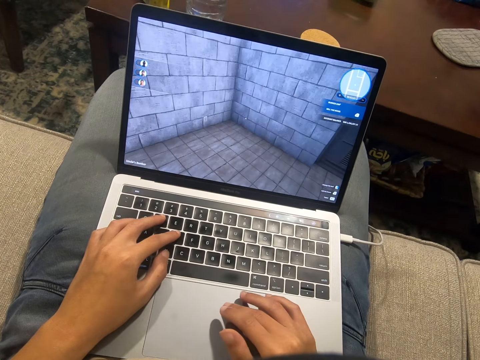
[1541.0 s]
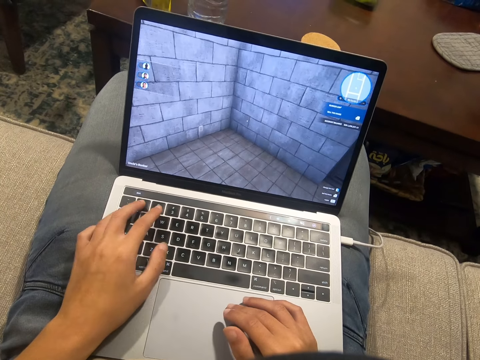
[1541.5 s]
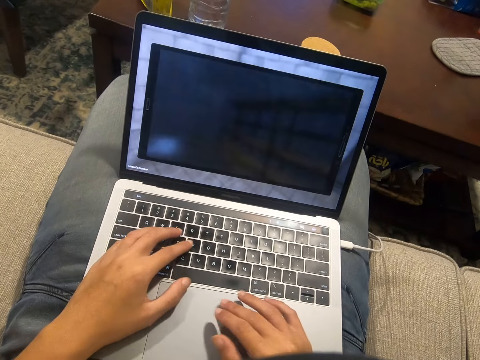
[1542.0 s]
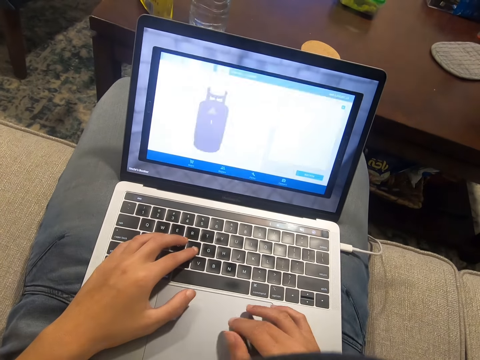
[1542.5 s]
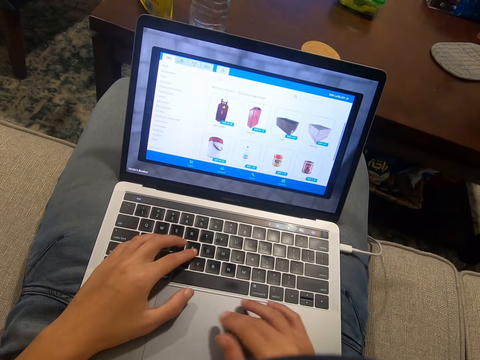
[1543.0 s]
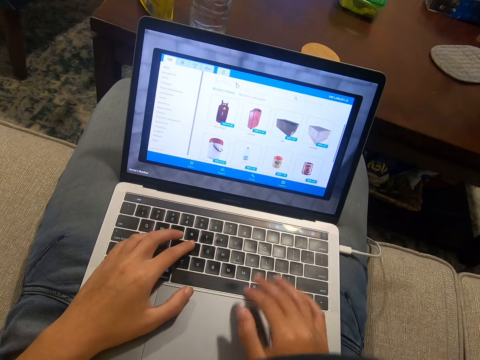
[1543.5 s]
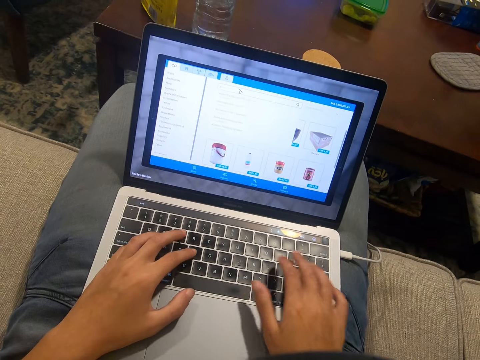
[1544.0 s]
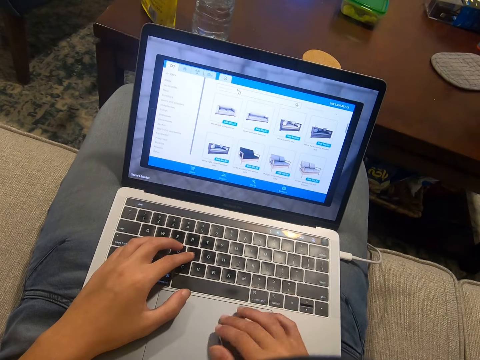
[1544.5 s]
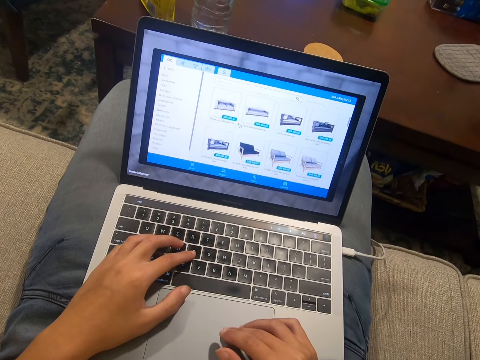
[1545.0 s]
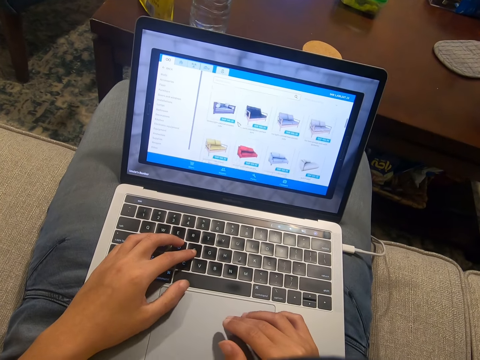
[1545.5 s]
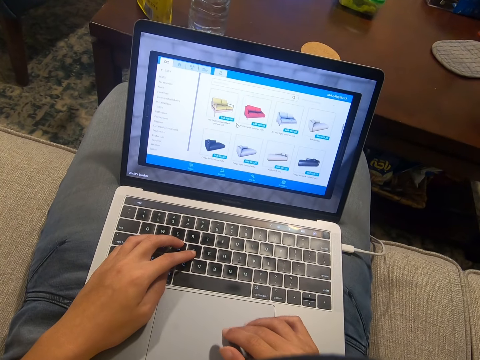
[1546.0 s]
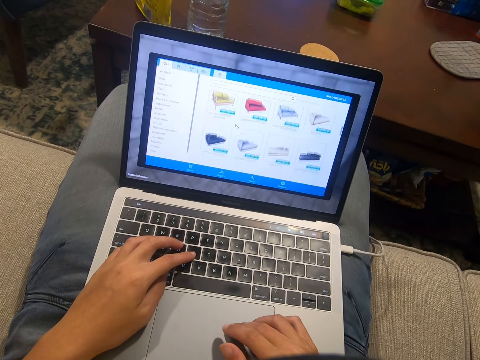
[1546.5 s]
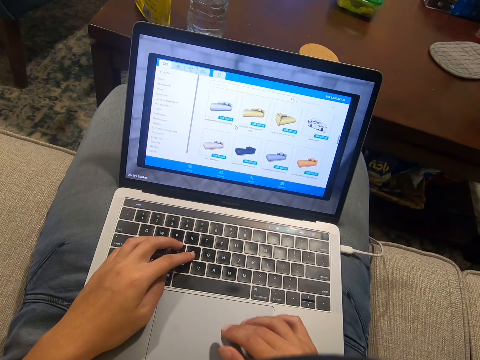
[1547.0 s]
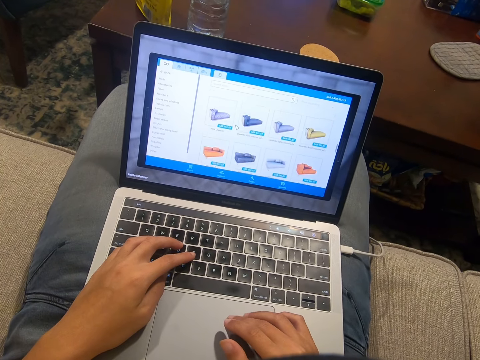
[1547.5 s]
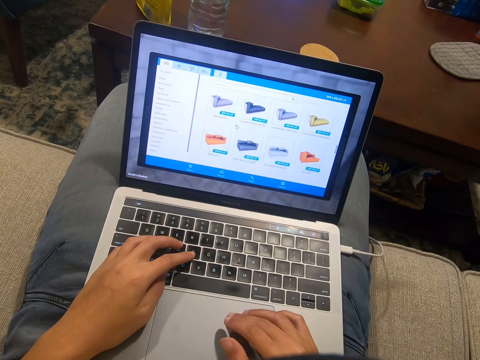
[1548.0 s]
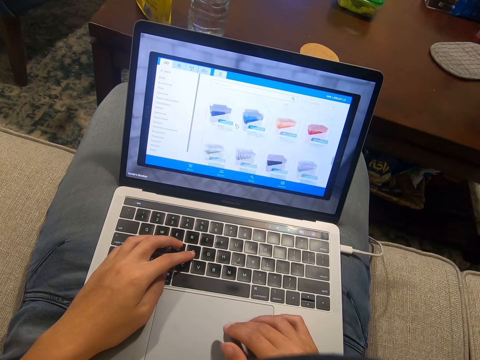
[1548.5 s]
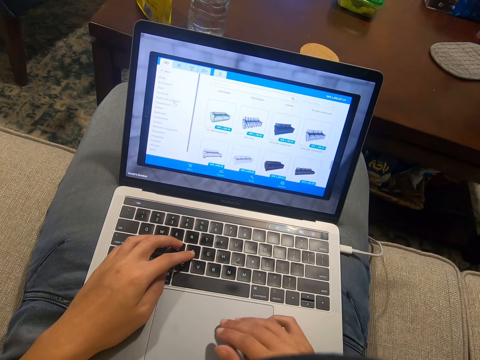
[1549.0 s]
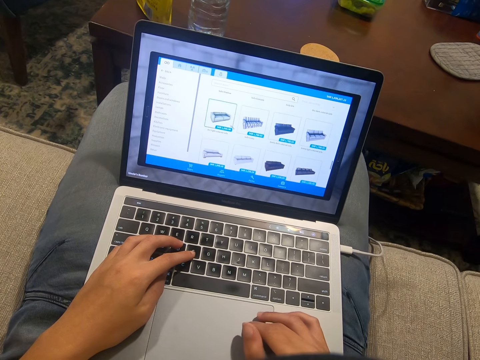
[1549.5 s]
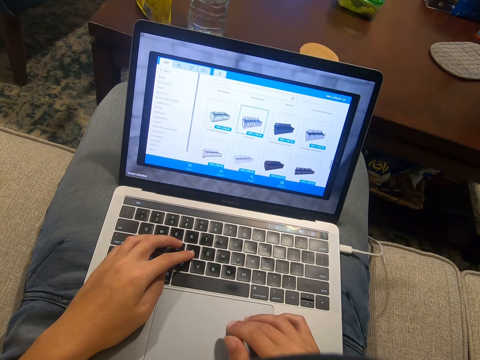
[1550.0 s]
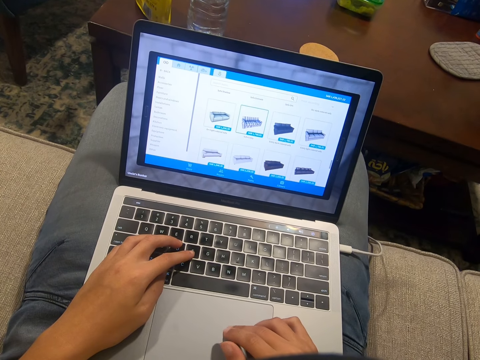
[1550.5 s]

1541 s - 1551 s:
The camera wearer types on the keyboard. They scroll on the laptop.

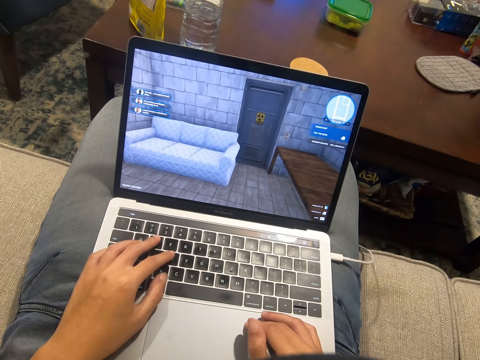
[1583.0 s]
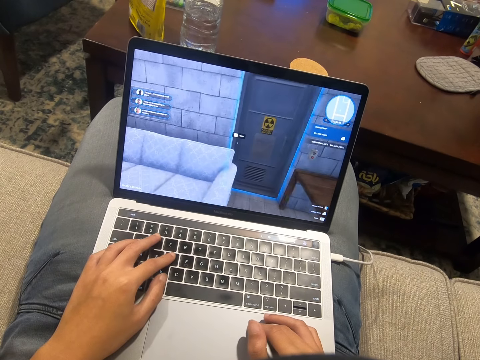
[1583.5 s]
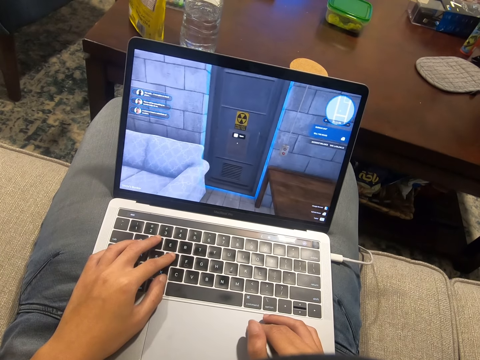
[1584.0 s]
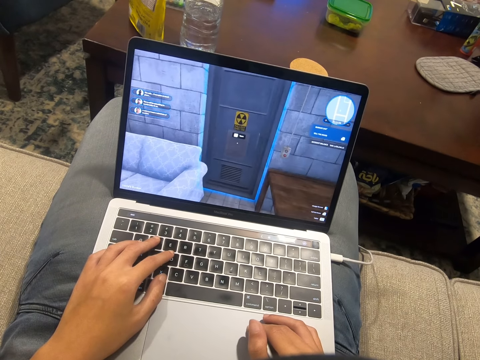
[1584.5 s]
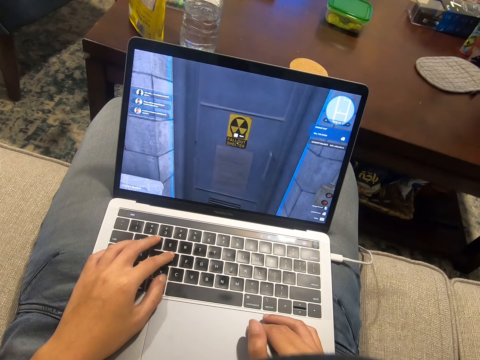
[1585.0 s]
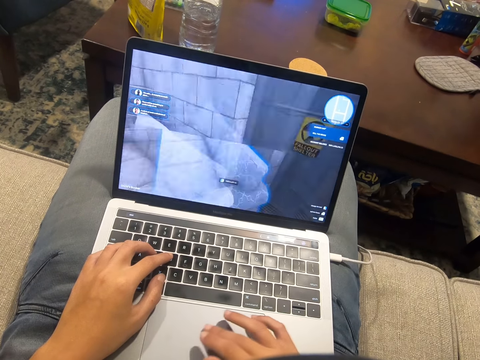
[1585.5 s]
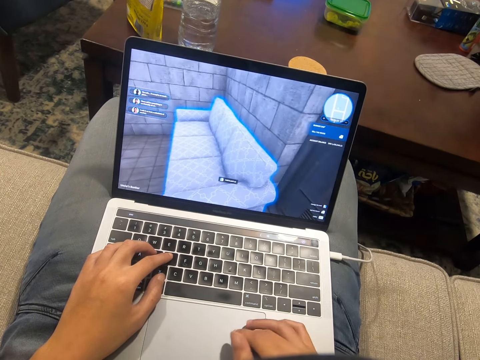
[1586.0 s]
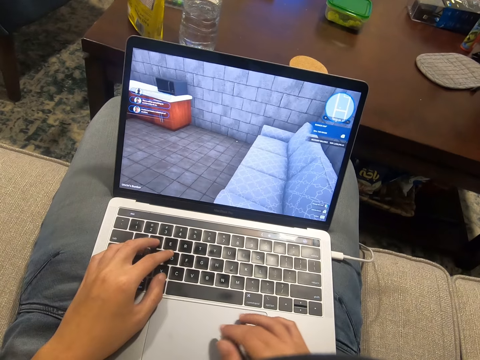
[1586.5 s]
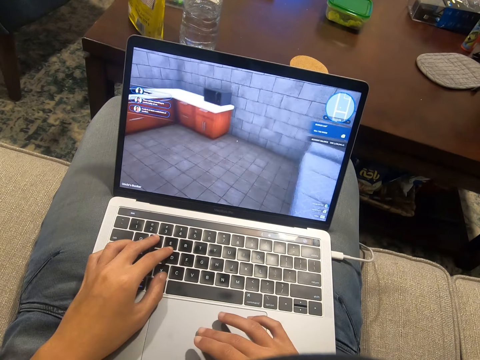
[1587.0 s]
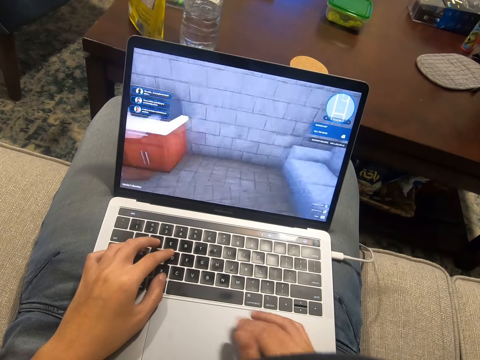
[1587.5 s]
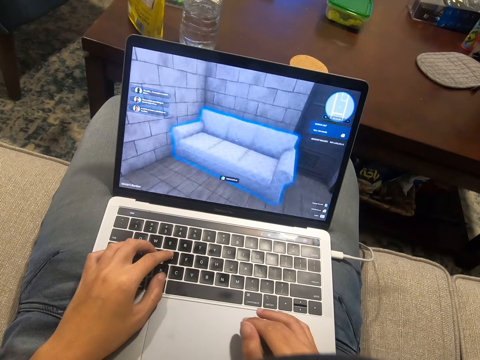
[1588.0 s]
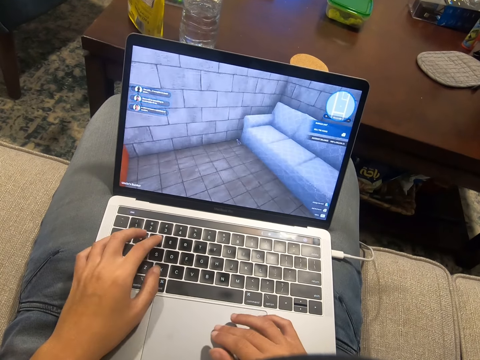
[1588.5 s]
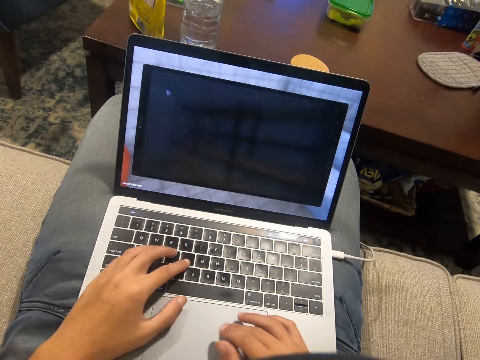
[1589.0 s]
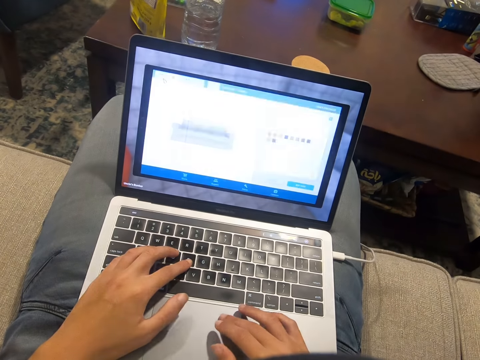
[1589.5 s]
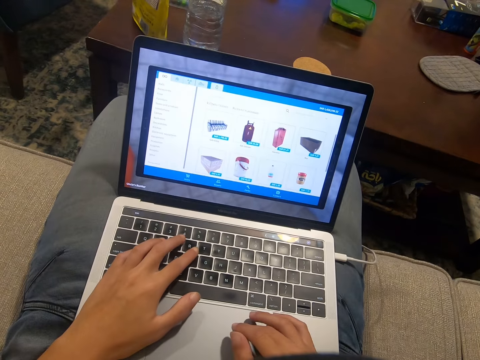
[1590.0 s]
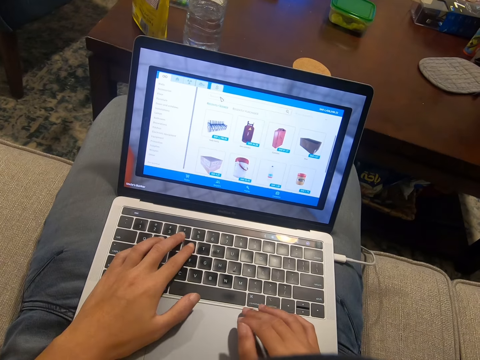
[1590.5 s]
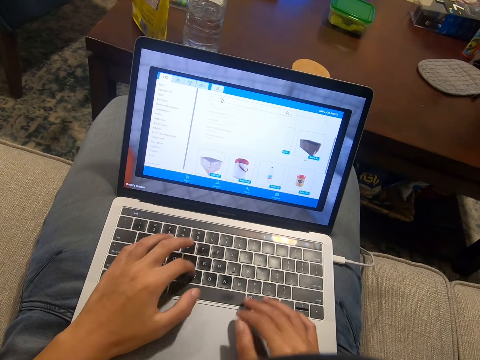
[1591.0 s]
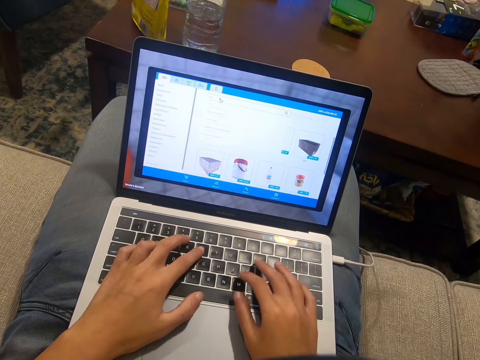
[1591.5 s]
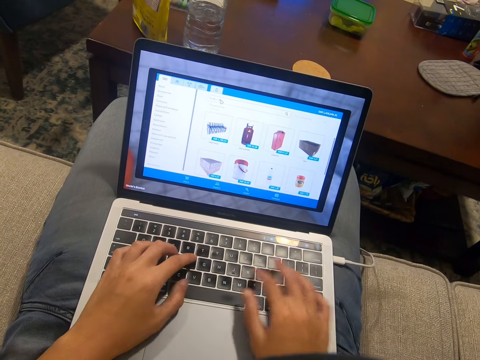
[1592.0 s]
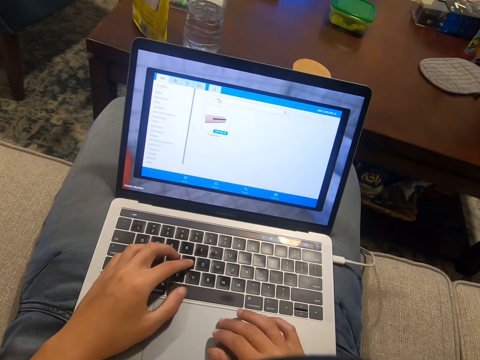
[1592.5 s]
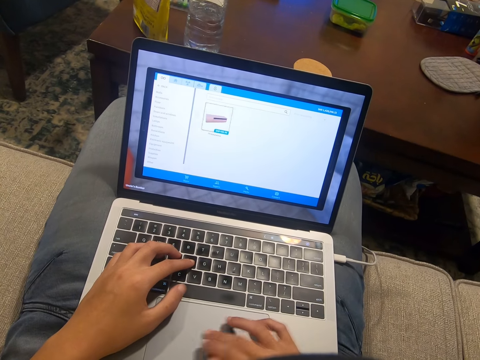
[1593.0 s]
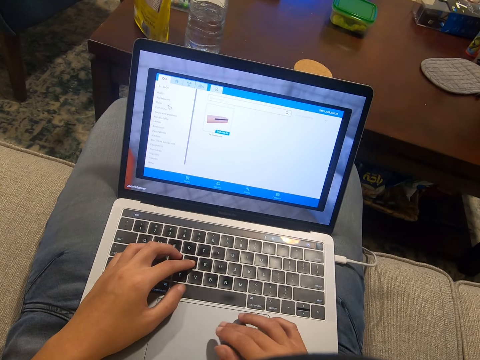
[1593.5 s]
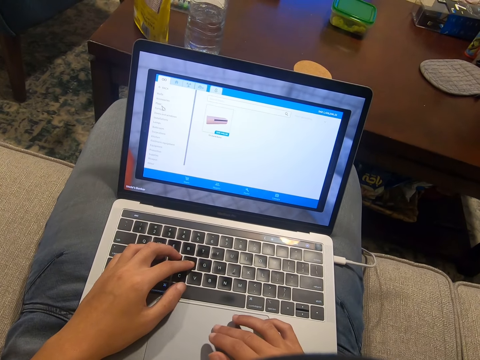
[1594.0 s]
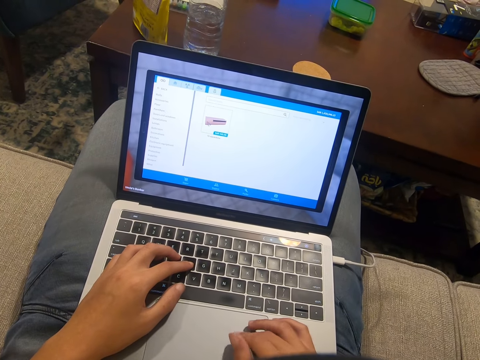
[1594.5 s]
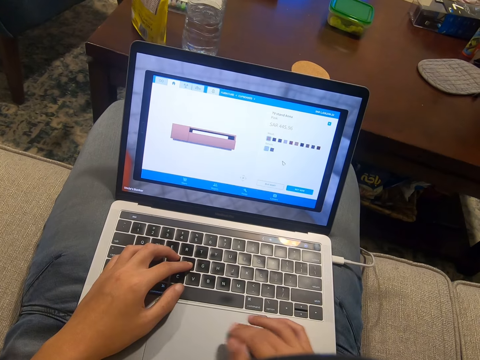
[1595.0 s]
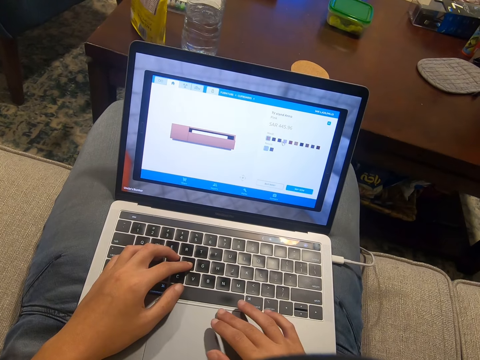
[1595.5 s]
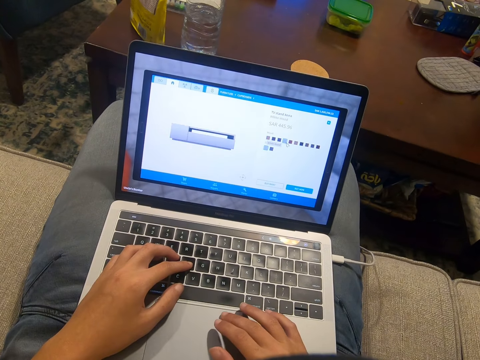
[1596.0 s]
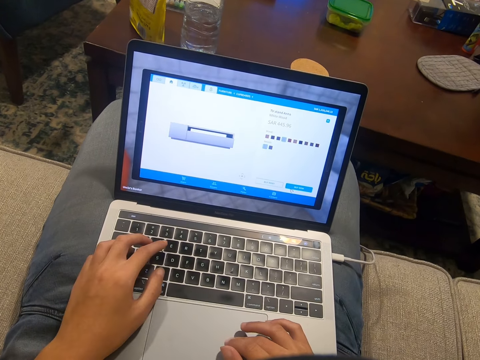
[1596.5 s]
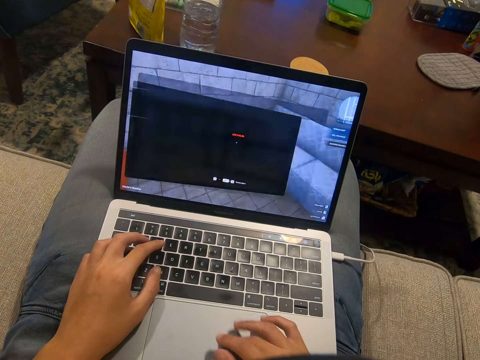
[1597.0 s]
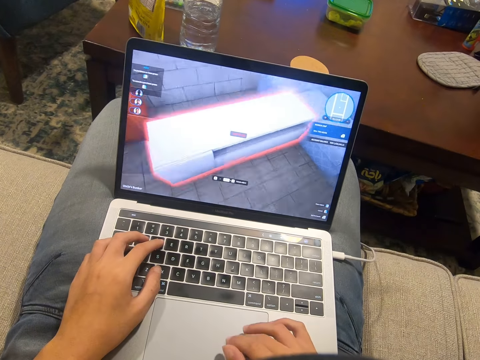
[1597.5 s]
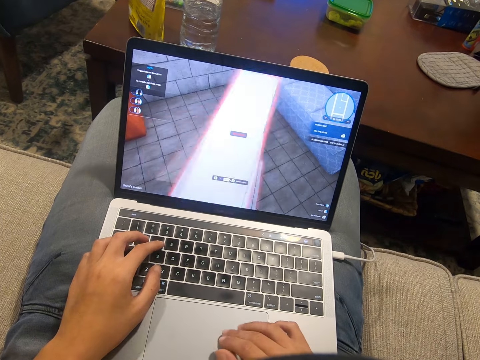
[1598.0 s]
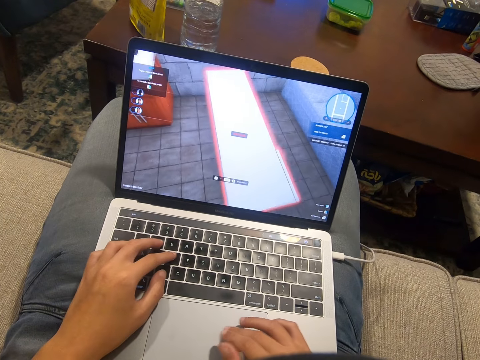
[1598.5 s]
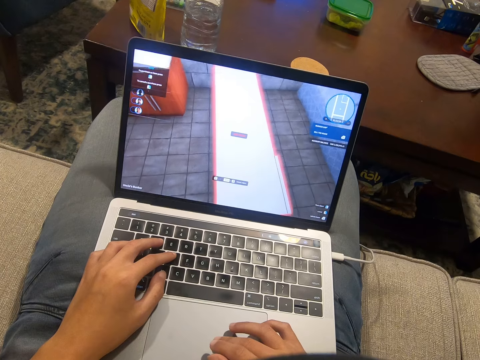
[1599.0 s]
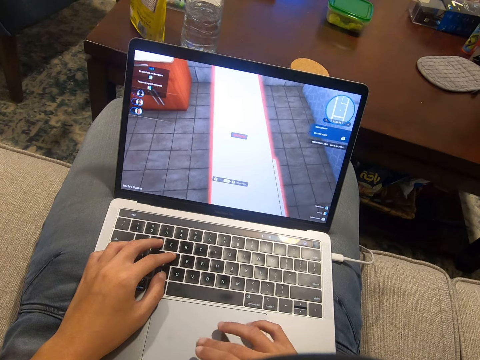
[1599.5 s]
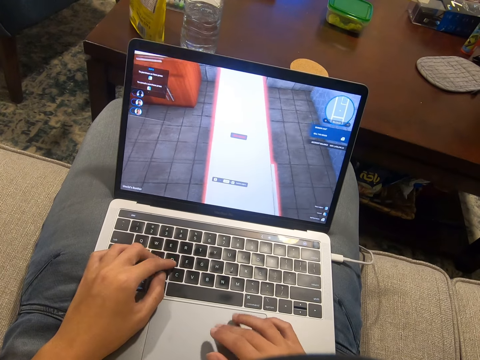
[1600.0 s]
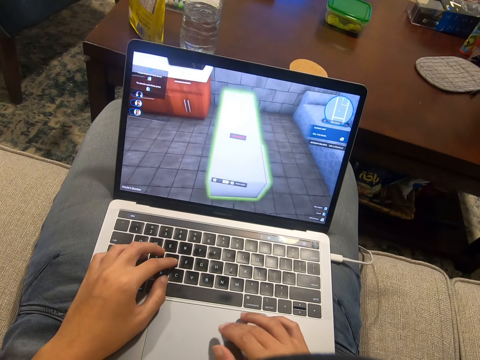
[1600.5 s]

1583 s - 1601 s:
The camera wearer types on the keyboard. They scroll on the laptop. They type on the keyboard.
